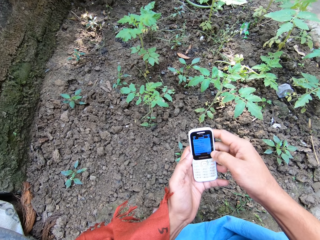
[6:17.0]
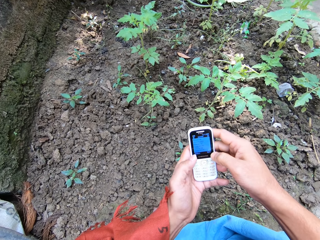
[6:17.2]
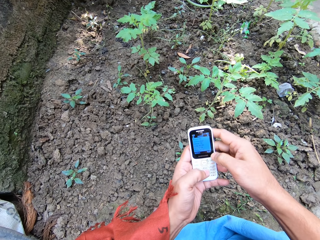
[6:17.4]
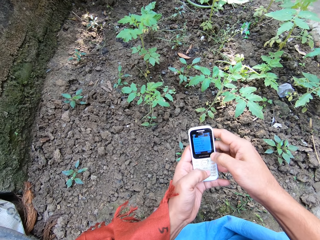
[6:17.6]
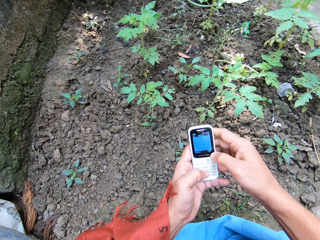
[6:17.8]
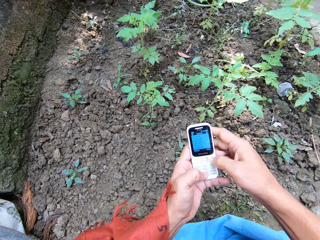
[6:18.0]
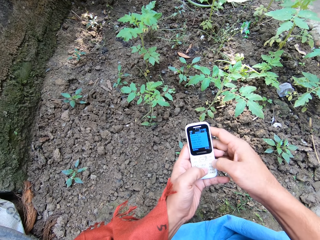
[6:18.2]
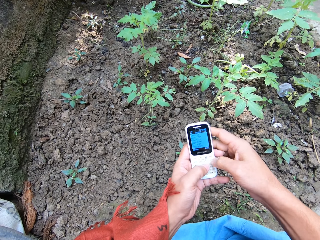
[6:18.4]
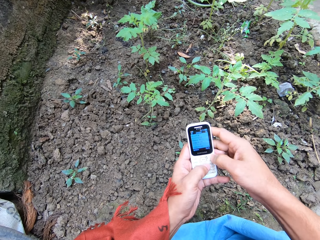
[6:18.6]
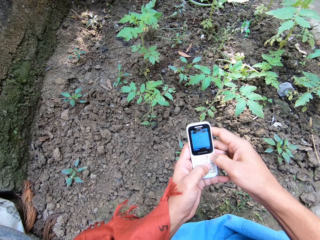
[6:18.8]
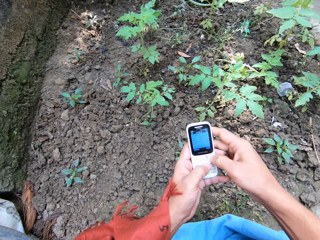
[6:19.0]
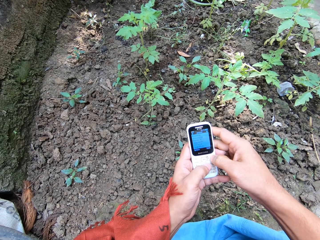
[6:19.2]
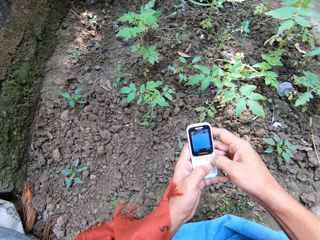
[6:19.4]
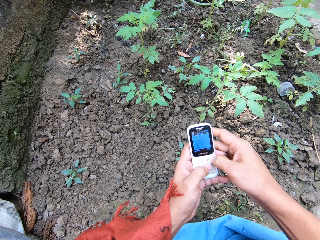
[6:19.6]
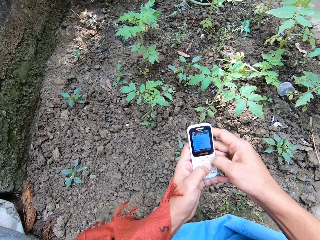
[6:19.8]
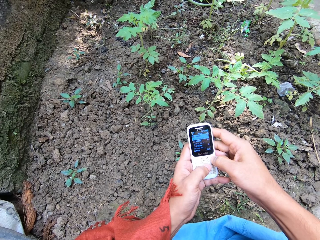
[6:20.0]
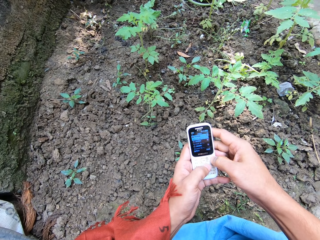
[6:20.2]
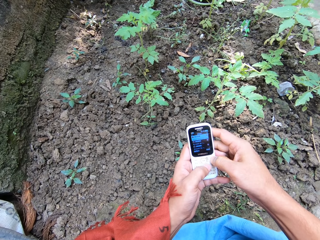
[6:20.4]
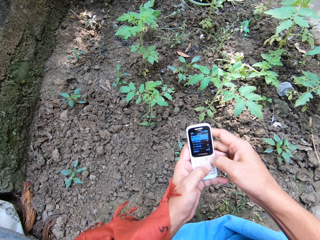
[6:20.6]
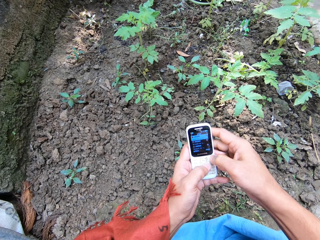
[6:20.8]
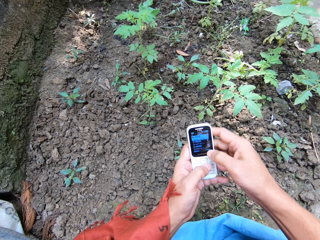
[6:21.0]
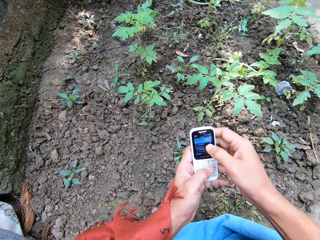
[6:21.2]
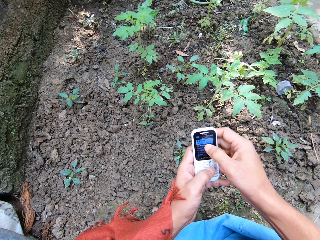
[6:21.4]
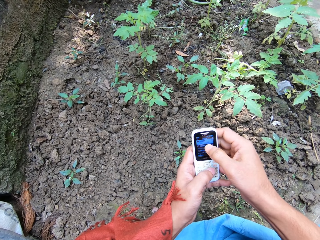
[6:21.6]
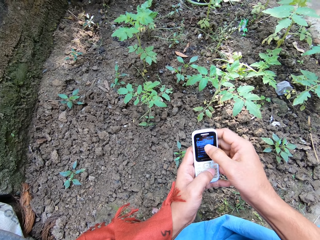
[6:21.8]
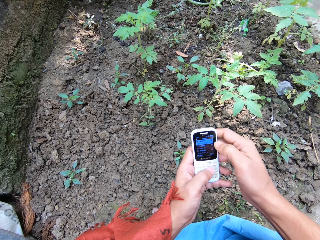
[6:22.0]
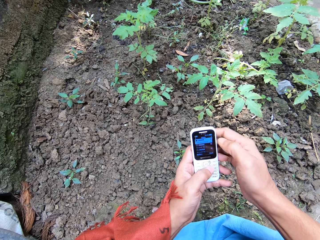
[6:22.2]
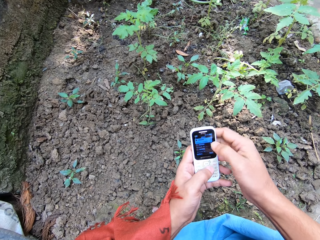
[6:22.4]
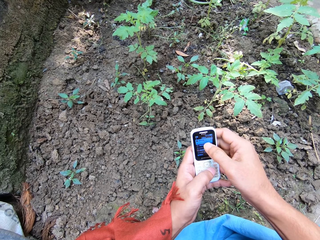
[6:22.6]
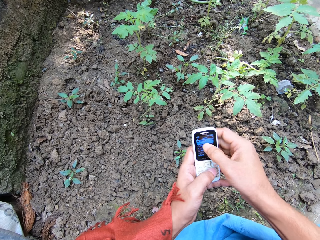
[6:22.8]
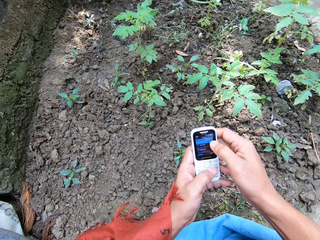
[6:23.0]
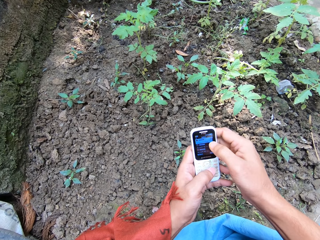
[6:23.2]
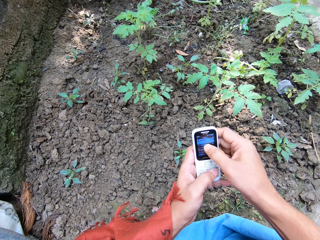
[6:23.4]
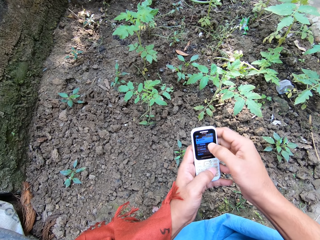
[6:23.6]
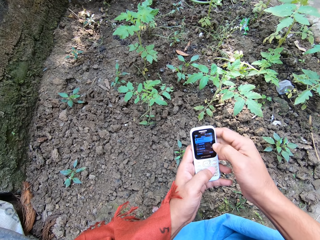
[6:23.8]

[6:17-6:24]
The camera wearer dials the phone.

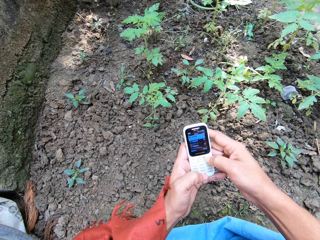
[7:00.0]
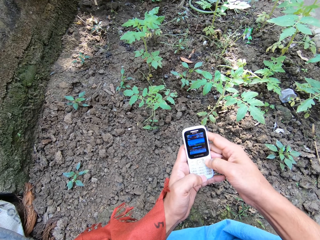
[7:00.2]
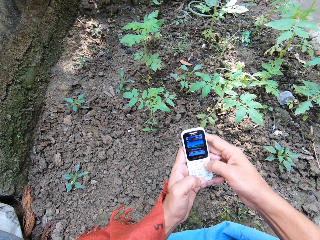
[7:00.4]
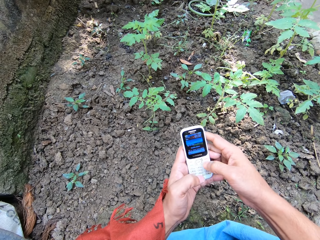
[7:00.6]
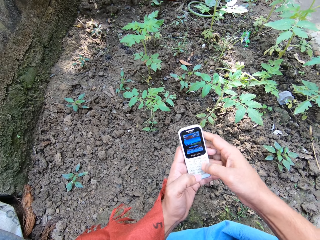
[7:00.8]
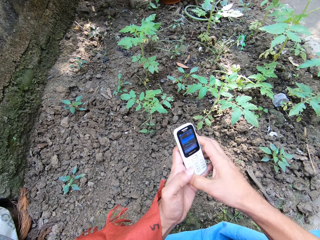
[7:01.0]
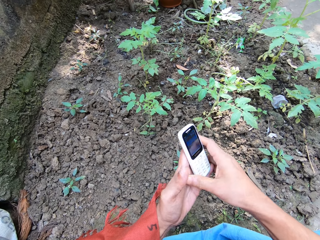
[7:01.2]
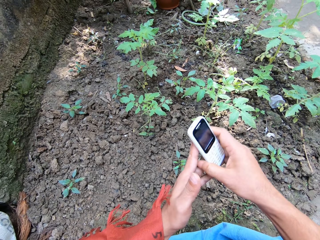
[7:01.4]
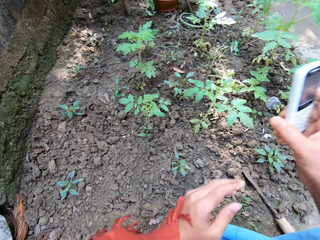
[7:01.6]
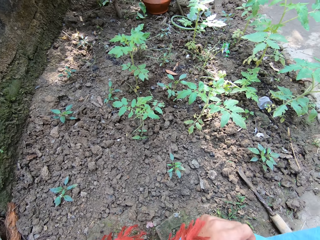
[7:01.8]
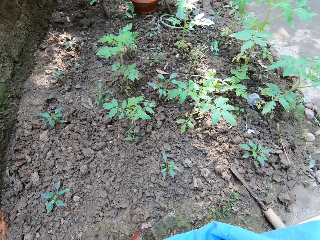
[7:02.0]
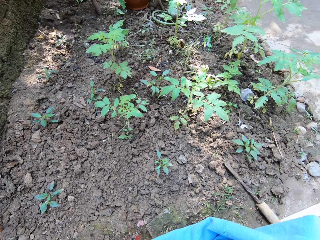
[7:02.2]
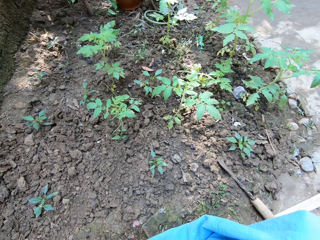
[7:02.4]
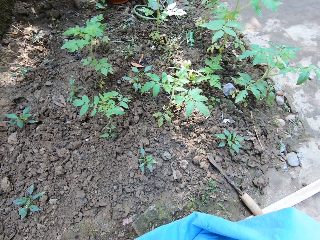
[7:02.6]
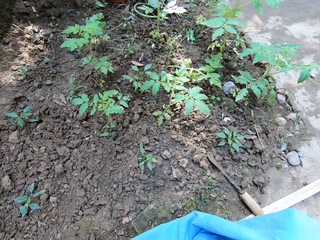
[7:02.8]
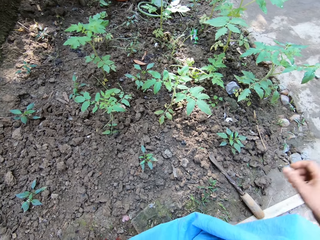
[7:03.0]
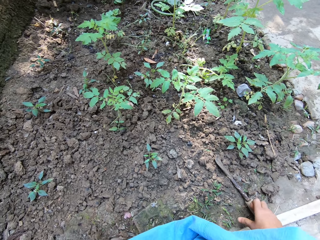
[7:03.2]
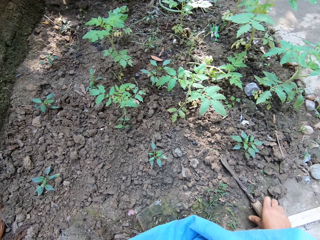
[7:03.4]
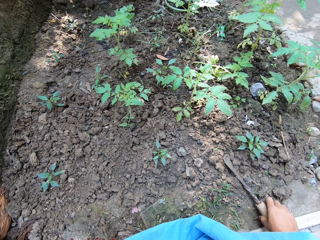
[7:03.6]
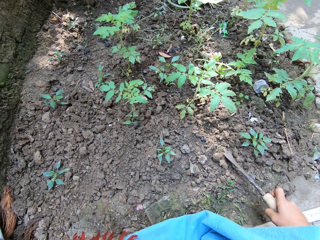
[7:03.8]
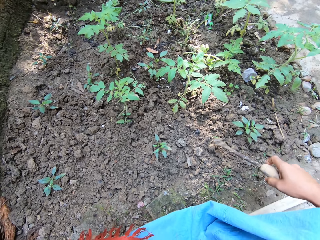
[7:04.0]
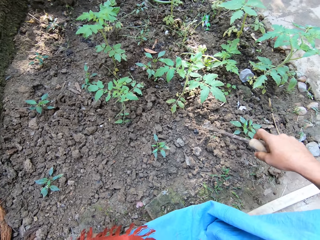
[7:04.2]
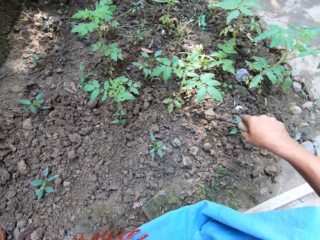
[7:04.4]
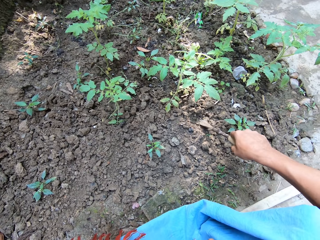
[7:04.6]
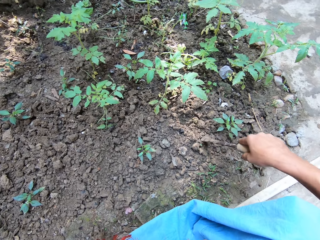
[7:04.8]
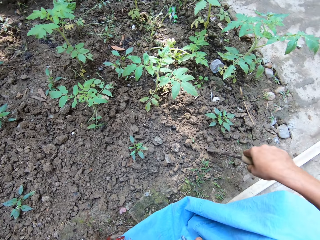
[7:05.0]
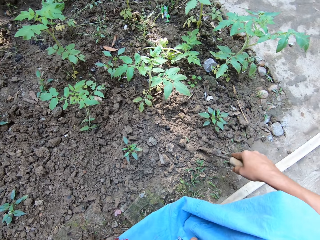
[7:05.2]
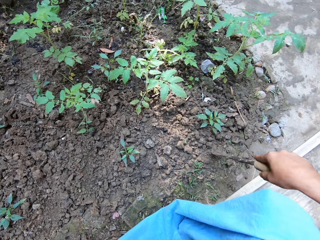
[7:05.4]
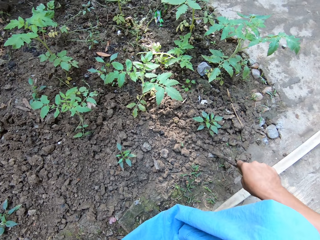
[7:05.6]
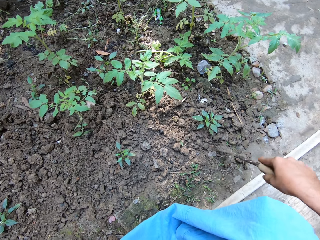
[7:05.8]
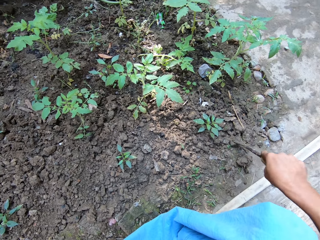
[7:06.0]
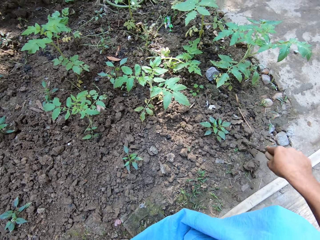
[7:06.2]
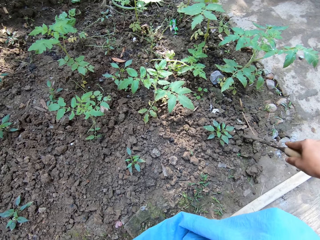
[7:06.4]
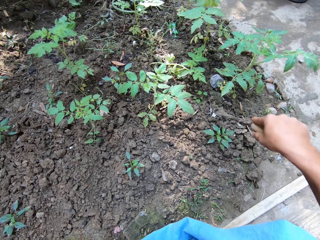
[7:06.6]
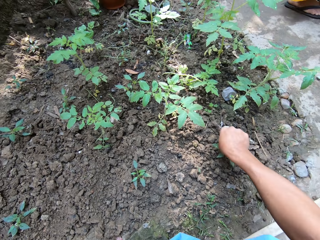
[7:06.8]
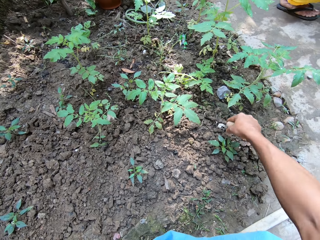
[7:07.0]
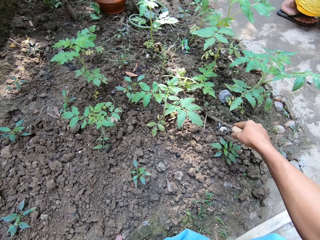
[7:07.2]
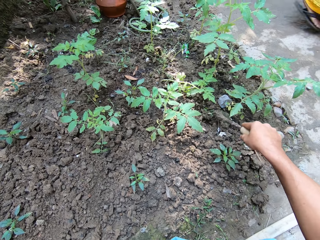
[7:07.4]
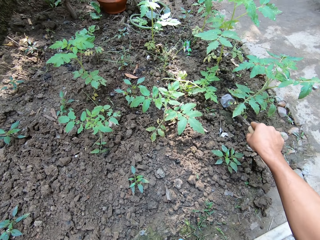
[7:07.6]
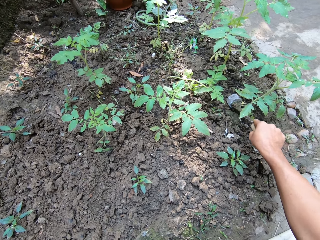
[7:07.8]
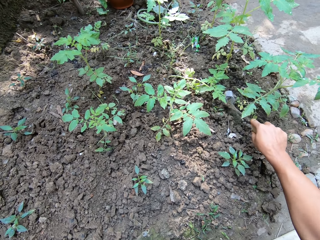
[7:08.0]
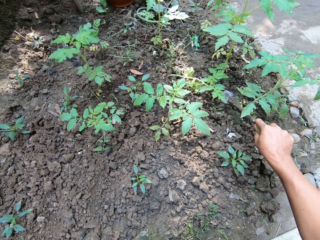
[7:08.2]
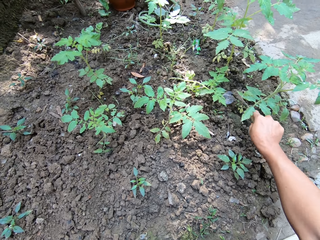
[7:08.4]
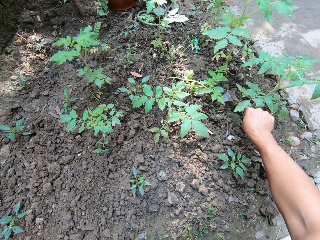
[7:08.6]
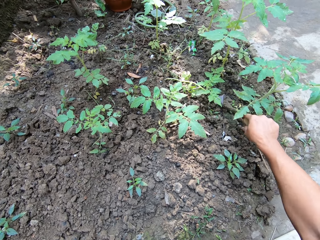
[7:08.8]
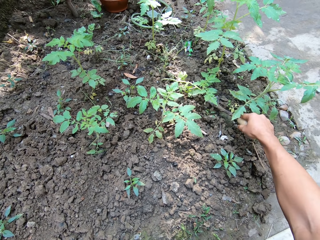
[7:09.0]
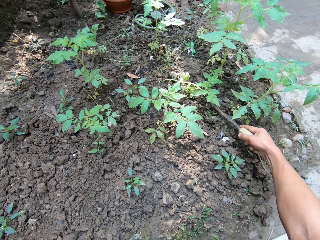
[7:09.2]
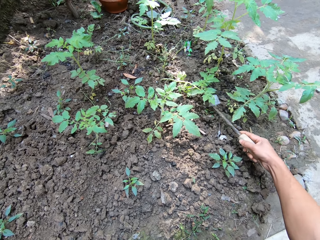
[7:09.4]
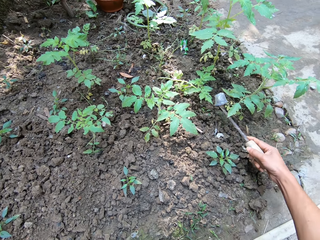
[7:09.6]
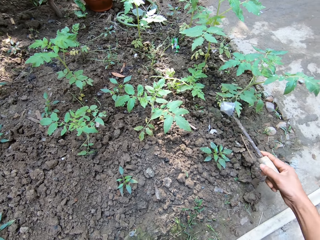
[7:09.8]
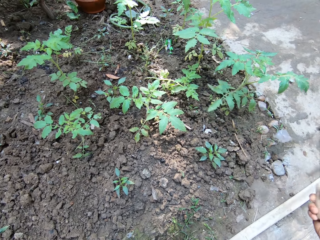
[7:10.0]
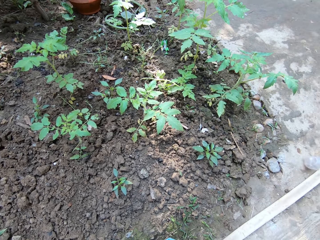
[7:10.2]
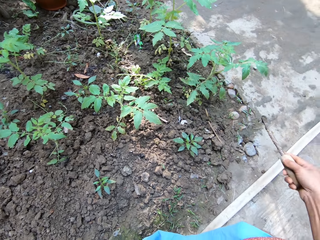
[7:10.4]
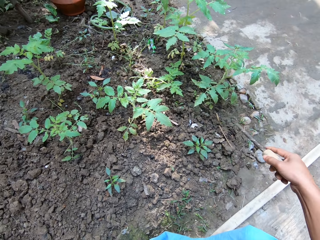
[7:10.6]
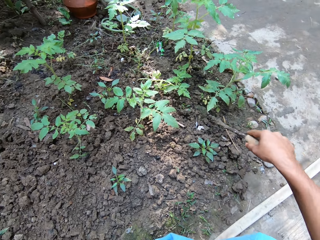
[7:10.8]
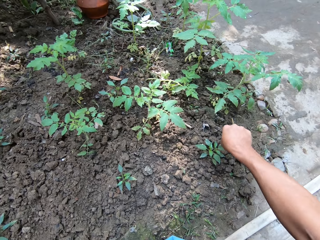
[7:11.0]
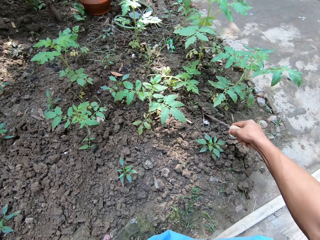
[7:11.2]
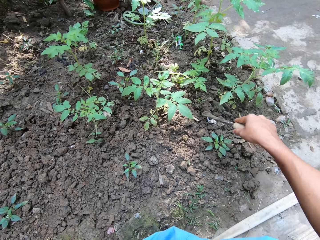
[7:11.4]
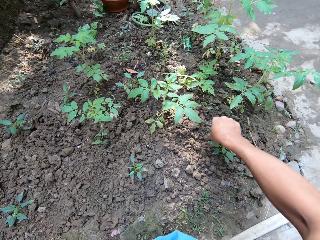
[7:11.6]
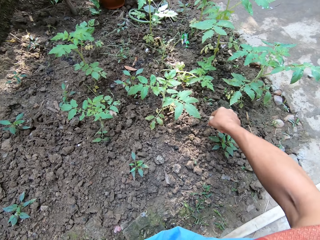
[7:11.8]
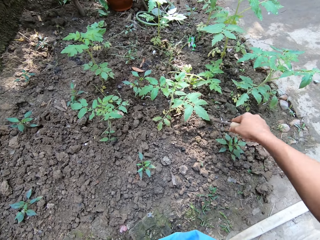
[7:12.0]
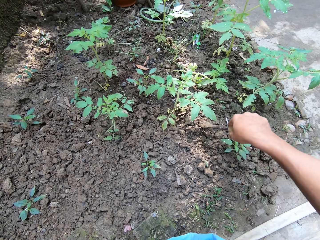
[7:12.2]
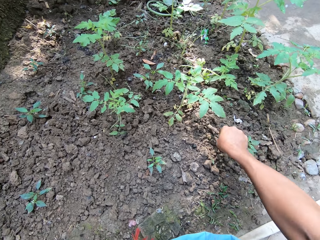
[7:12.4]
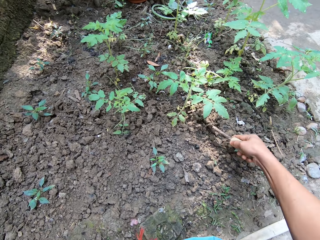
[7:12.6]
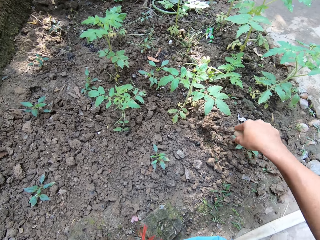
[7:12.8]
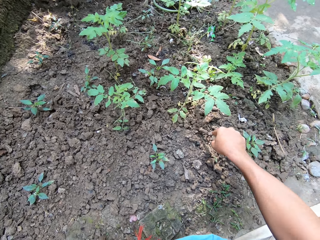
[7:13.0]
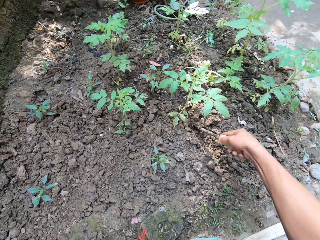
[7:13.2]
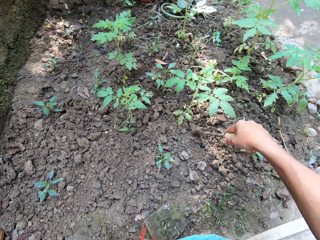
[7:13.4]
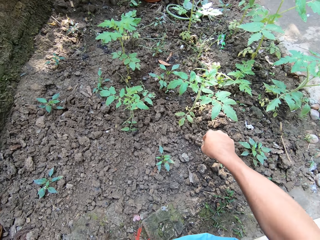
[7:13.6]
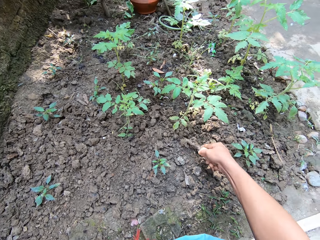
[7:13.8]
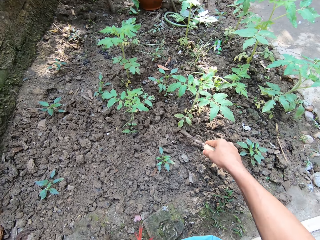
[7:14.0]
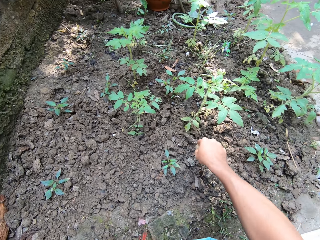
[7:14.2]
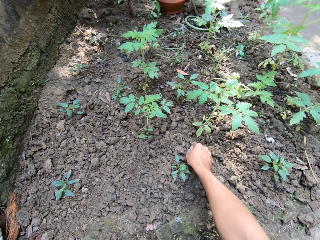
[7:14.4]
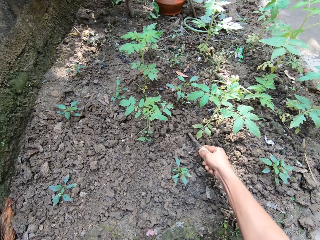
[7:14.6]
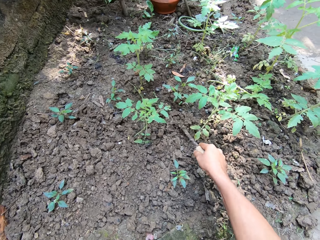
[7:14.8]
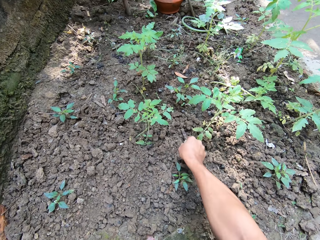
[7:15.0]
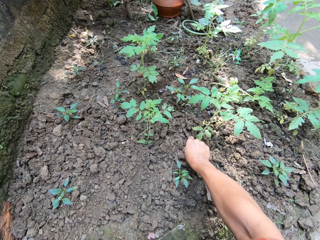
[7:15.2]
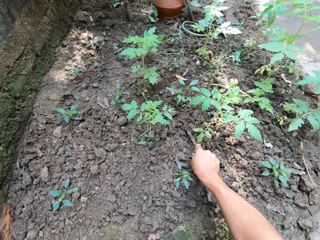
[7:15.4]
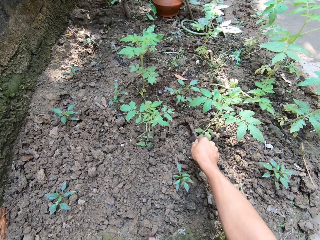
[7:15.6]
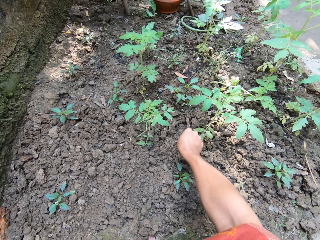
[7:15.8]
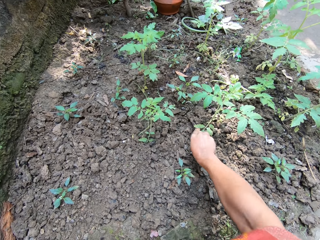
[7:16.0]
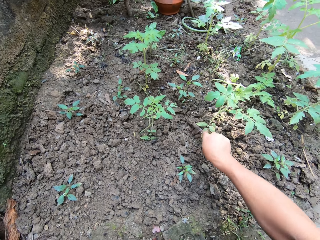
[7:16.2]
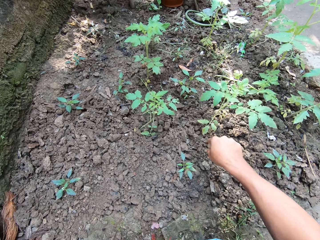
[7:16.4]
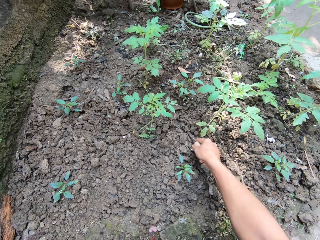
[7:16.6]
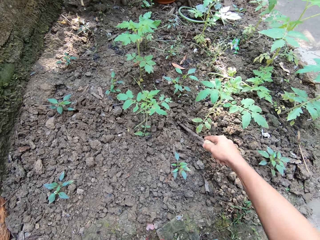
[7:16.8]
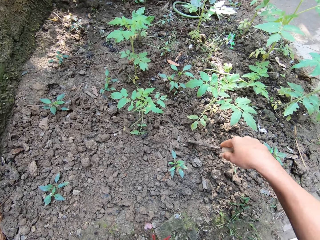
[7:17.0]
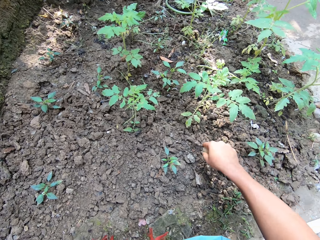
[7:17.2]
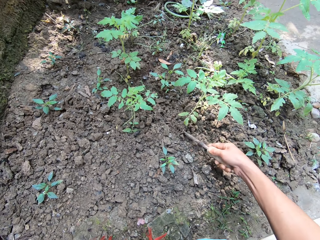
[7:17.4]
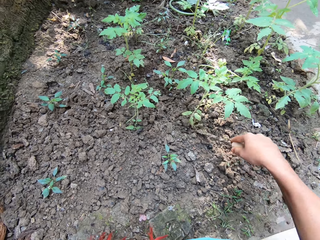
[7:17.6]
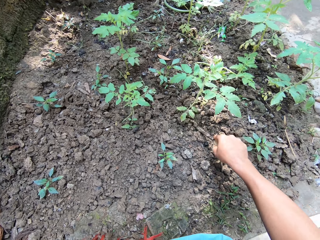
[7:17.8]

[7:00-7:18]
The camera wearer takes the phone from her left hand with her right hand. She gives the phone in her right hand to the boy. She picks up the gardening trowel from the ground with her right hand. She digs the soil around the tomato seedling with the gardening trowel in her right hand. She picks up a plastic cup with the garden trowel in her right hand. She touches the plastic. She throws away the plastic cup with the garden trowel in her right hand. She digs the soil around the tomato seedling with the gardening trowel in her right hand.
